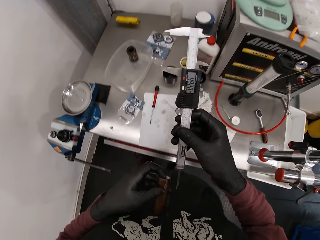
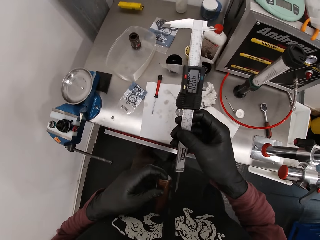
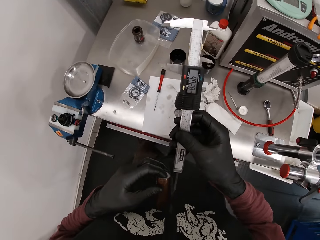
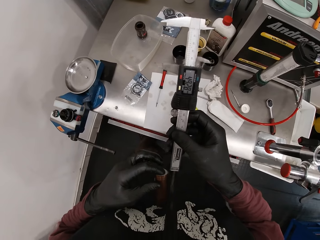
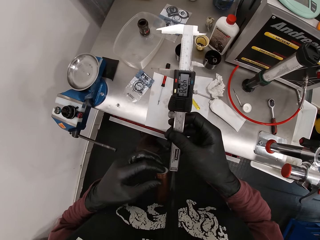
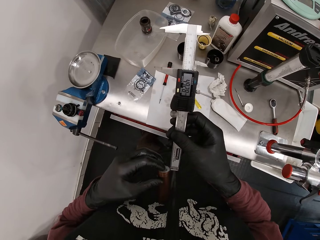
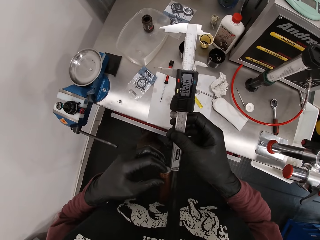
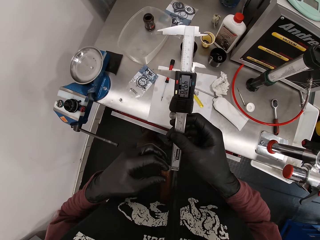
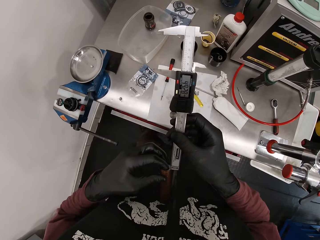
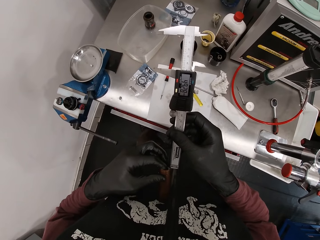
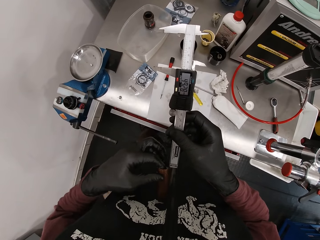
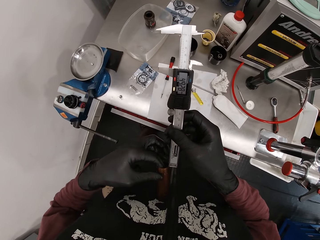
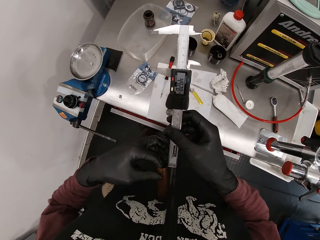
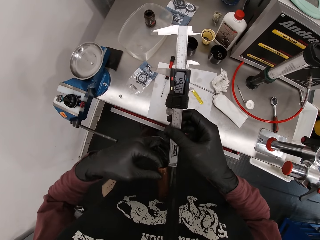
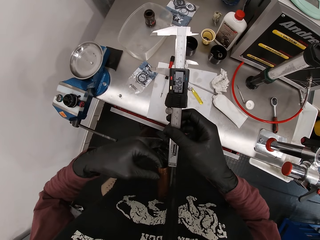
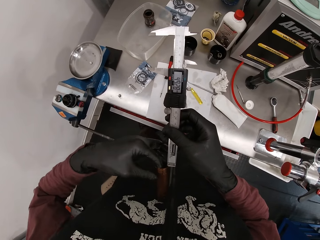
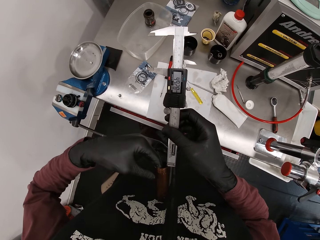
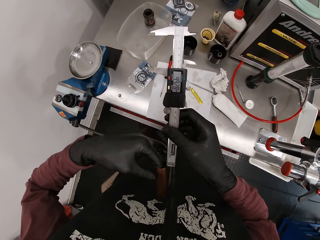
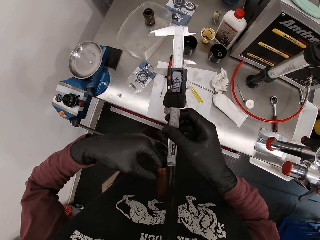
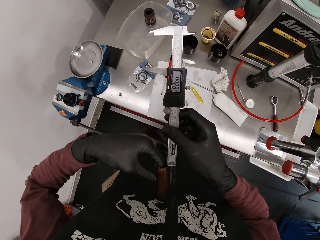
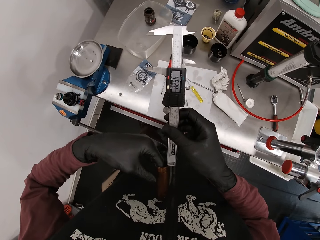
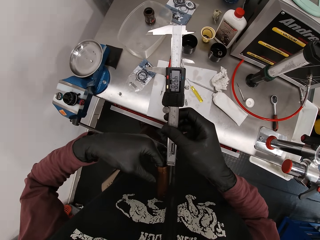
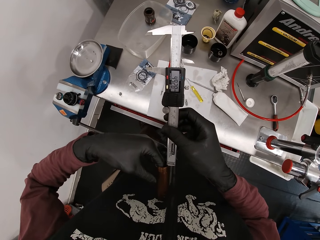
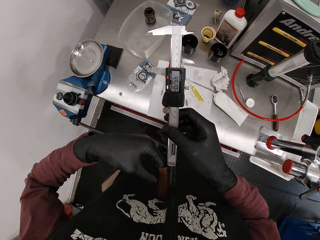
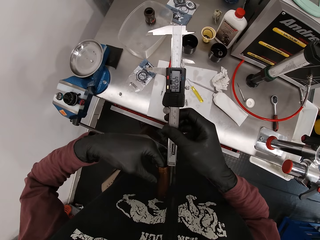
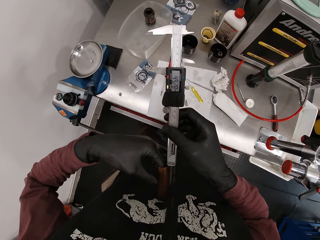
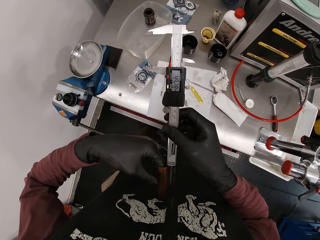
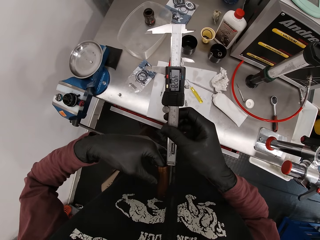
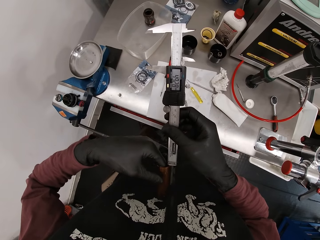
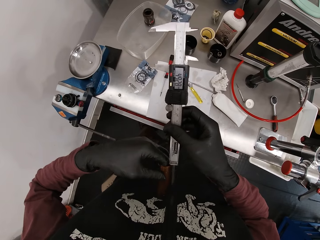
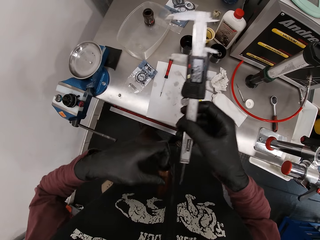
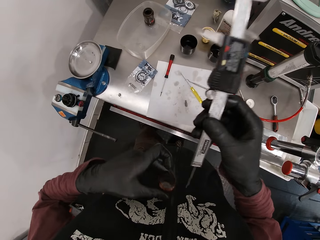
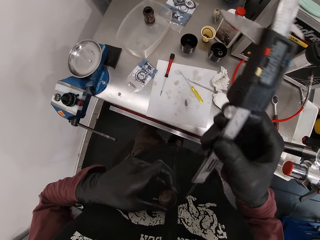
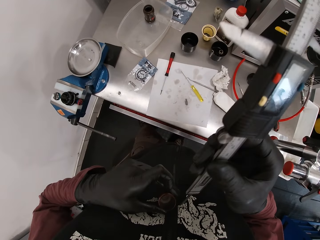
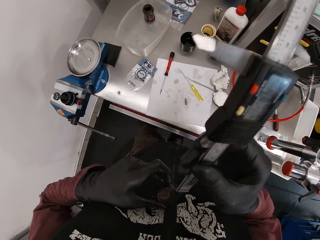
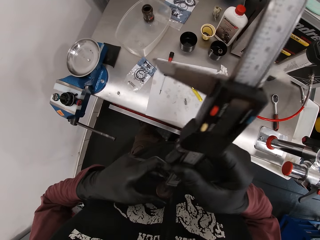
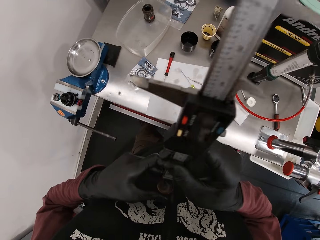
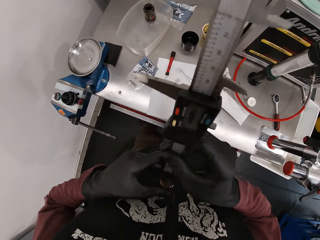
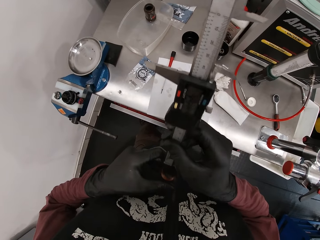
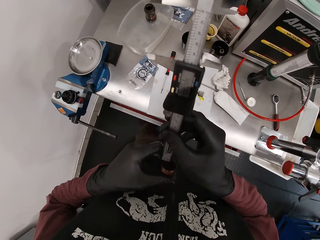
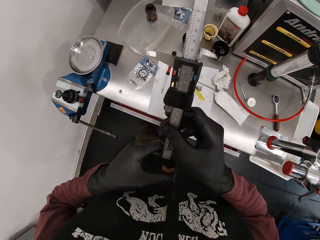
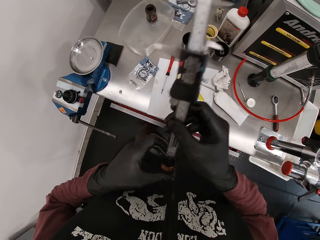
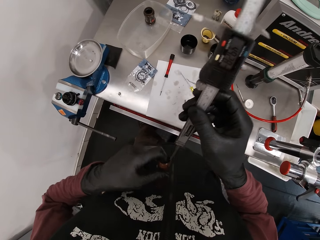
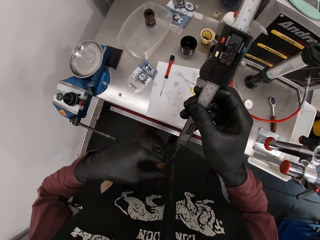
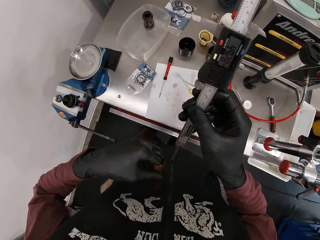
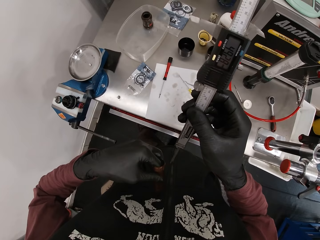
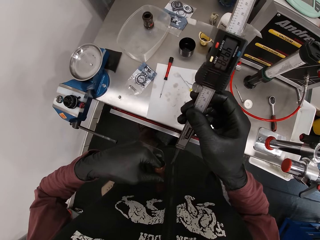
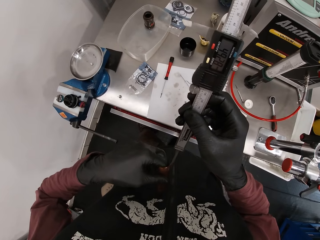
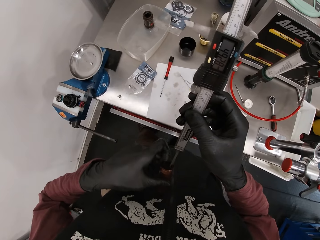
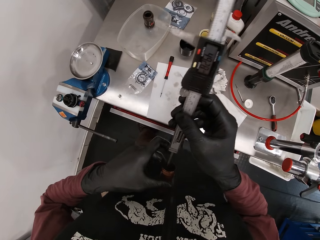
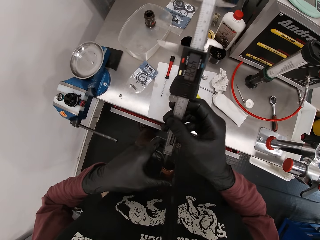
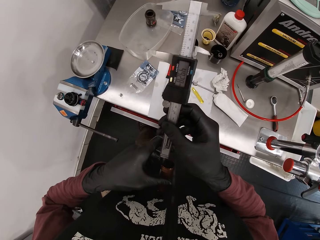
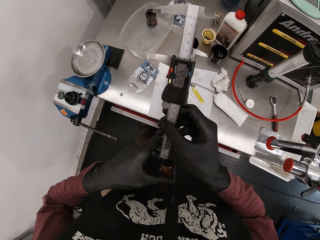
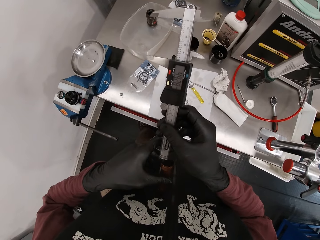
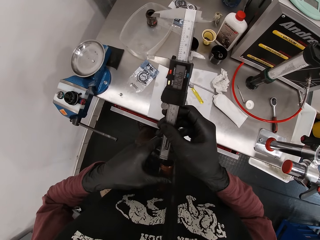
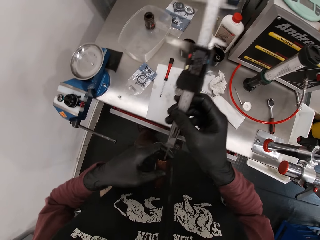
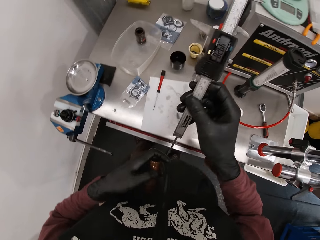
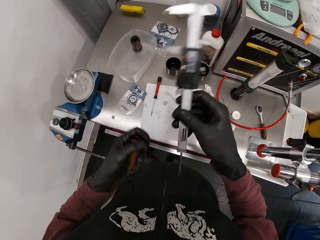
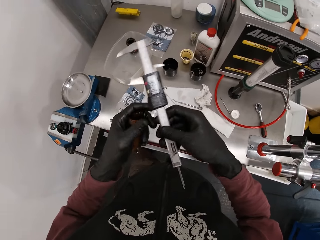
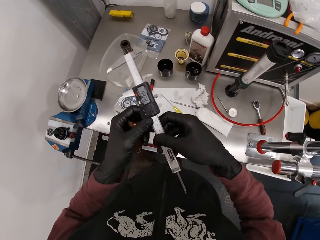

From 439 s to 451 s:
The camera wearer places the metal hose in his left hand on his tummy. He presses the rubber nut into the metal hose with his left hand. He measures the metal hose with the digital caliper in his right hand. He brings the digital caliper out of the metal hose with his right hand. He puts his left finger into the metal hose. He brings his left finger out of the metal hose. He measures the metal hose with the digital caliper in his right hand.

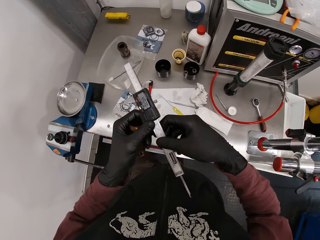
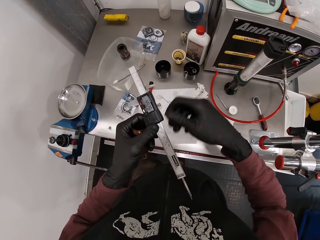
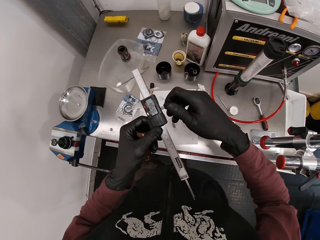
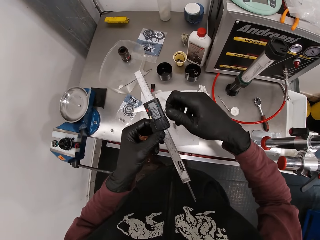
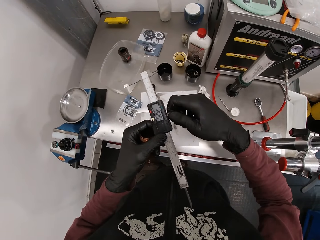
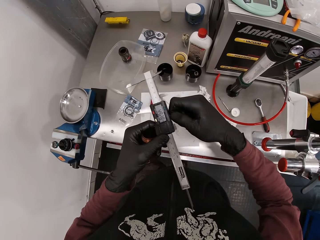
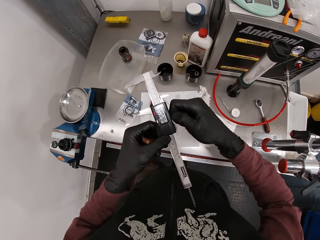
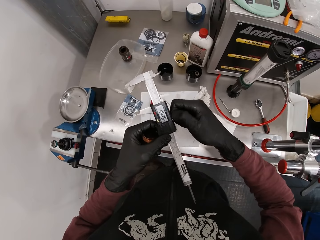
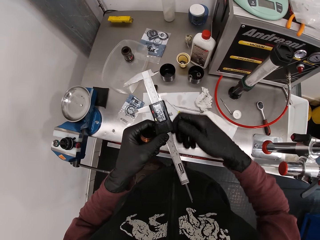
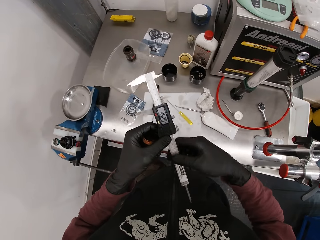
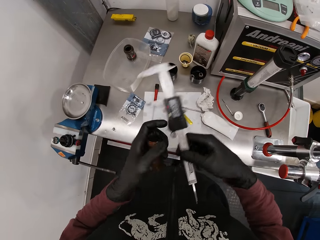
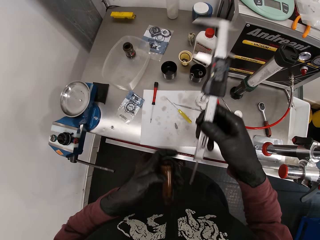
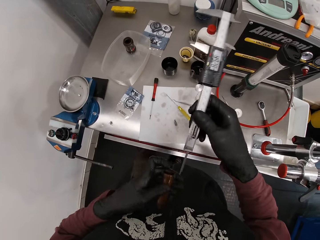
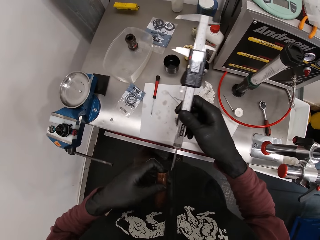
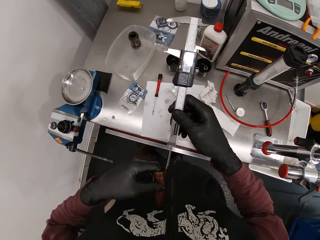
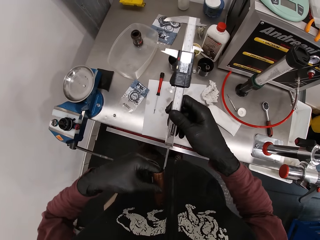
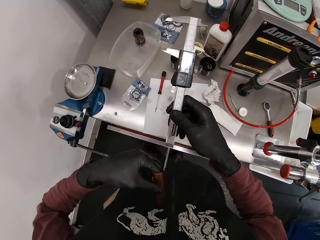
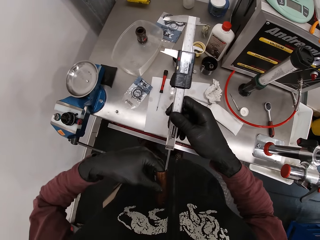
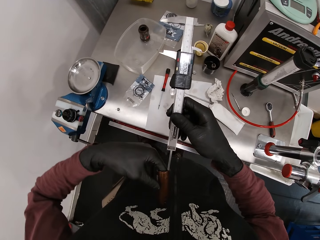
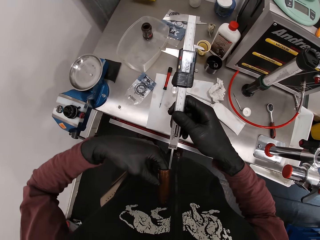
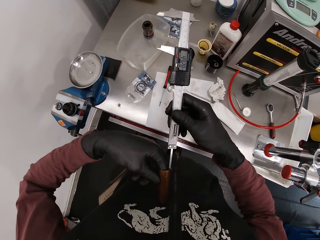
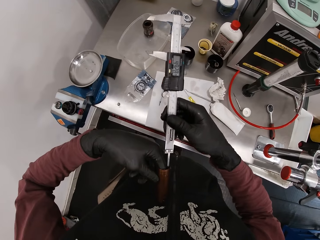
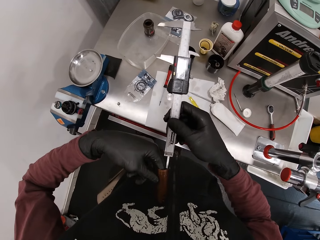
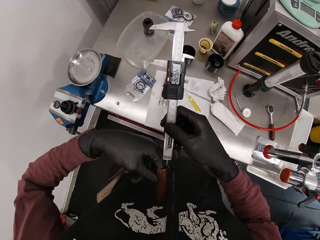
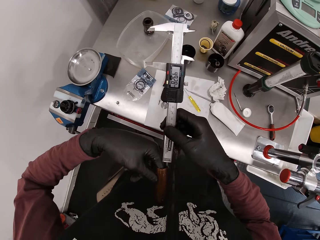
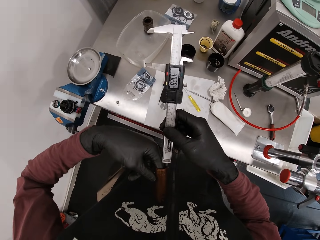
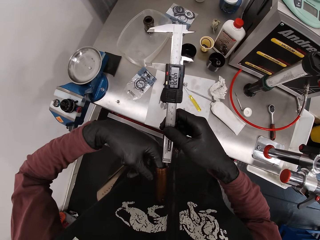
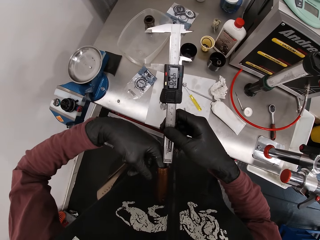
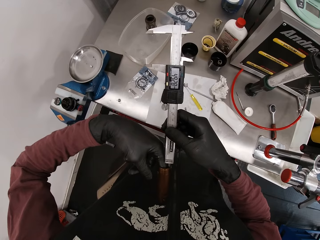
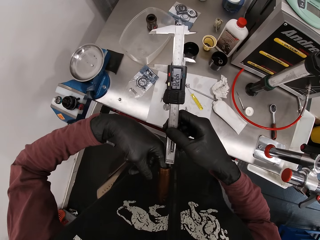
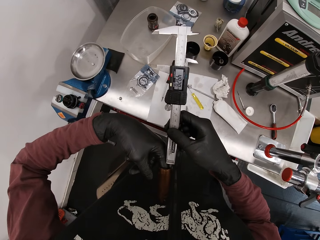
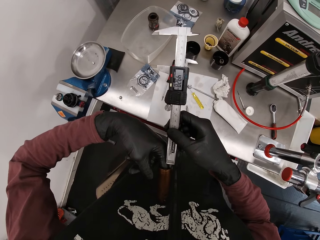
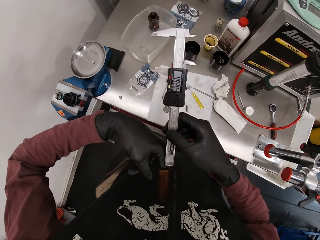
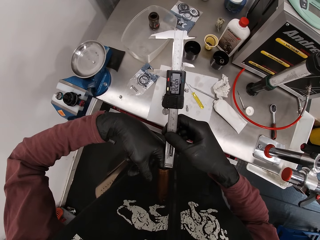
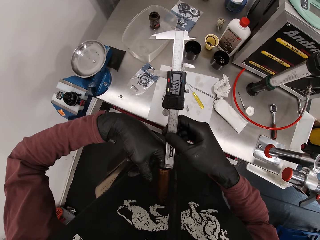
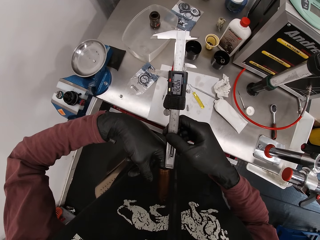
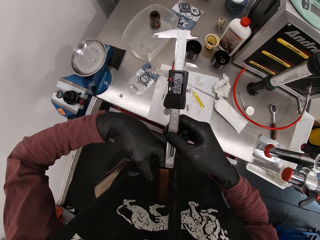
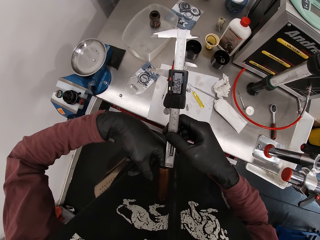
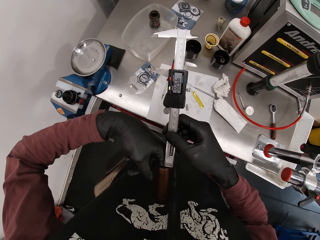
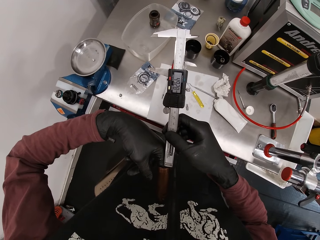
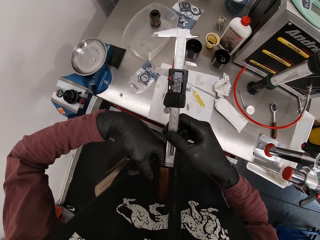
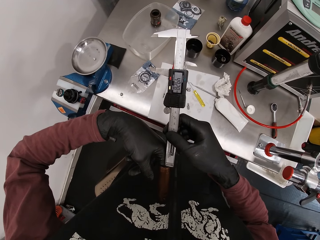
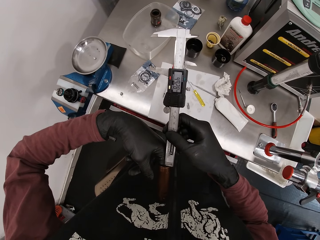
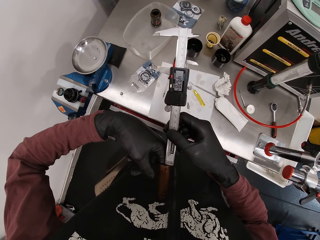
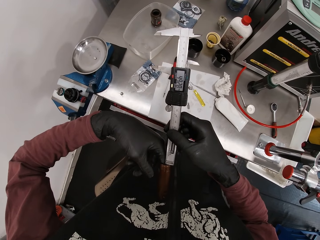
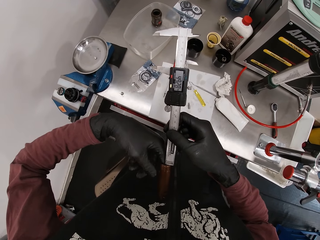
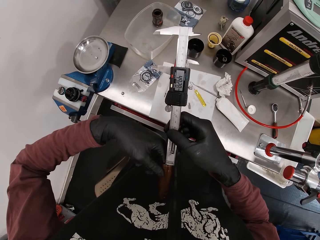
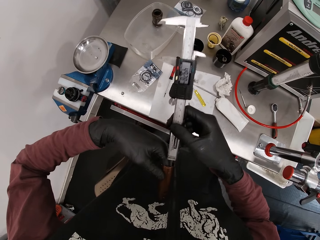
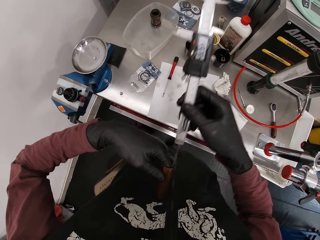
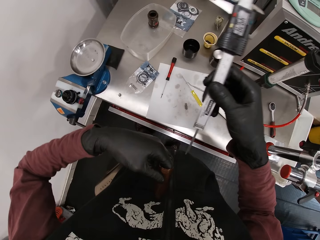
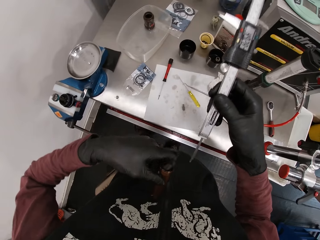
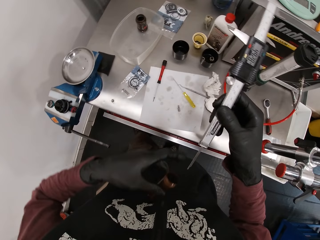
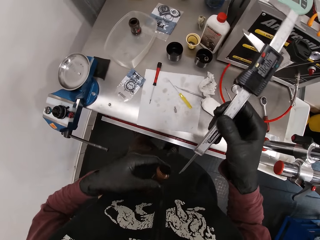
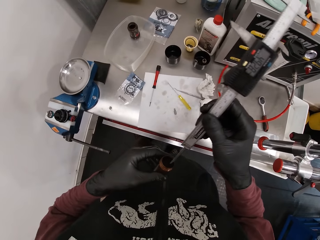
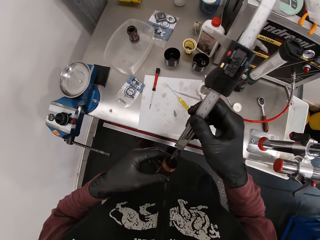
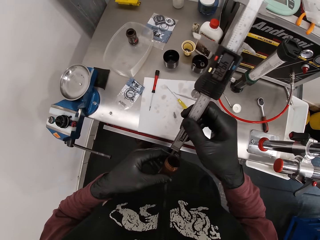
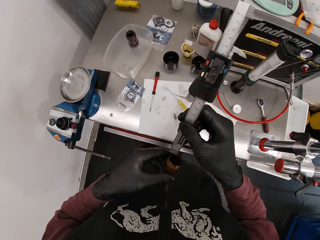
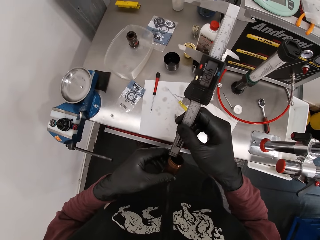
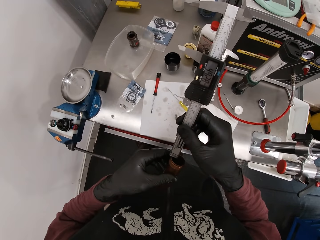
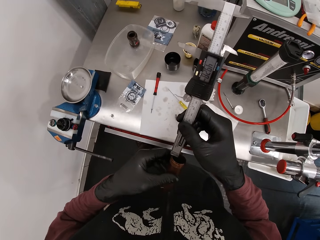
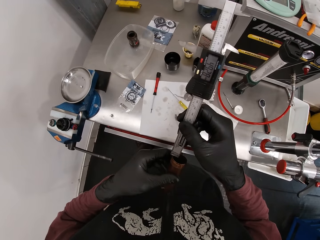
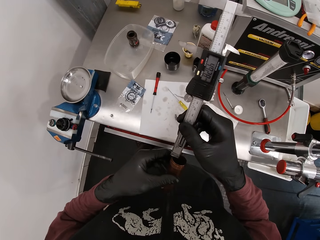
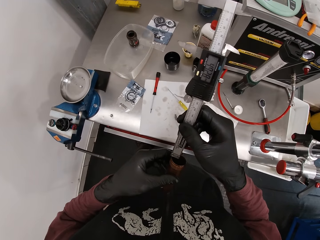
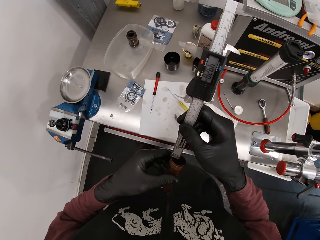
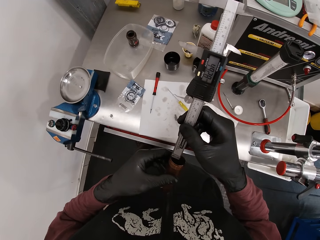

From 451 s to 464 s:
The camera wearer holds the digital caliper with his left hand. He operates the digital caliper with his right hand. He transfers the digital caliper from his left hand to his right hand. He puts his left finger into the metal hose. He measures the metal hose with the digital caliper in his right hand. He brings the digital caliper out of the metal hose with his right hand. He brings his left finger out of the metal hose. He measures the metal hose with the digital caliper in his right hand.
